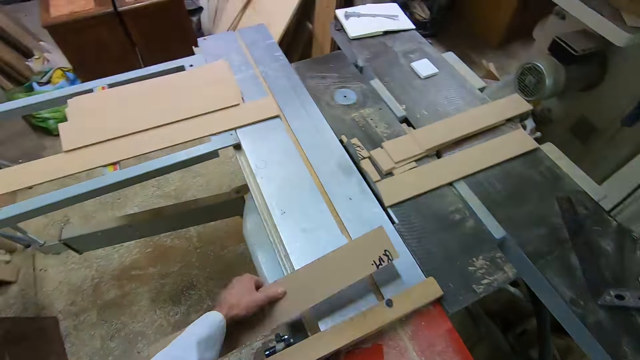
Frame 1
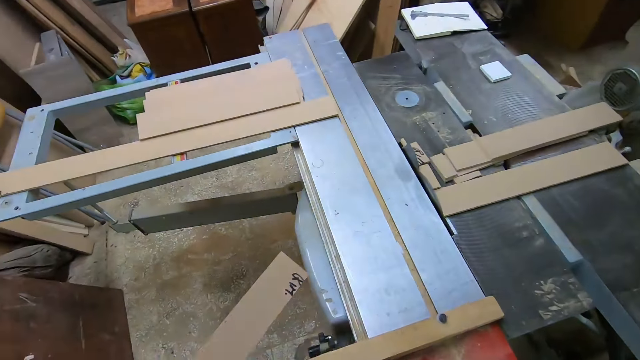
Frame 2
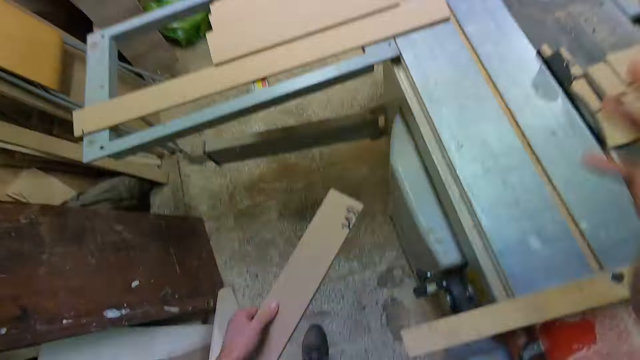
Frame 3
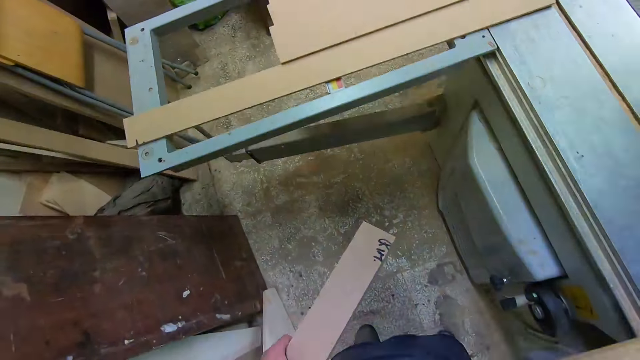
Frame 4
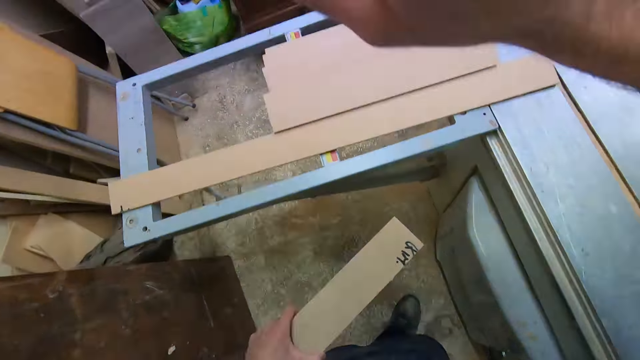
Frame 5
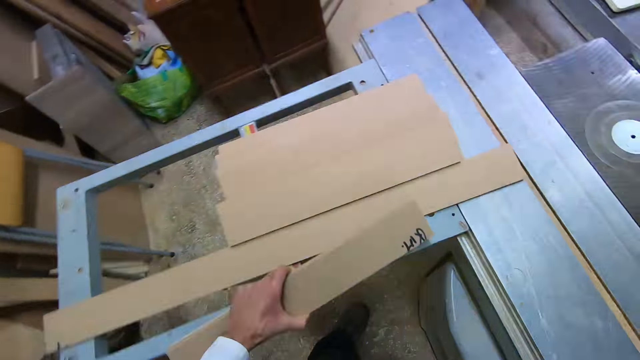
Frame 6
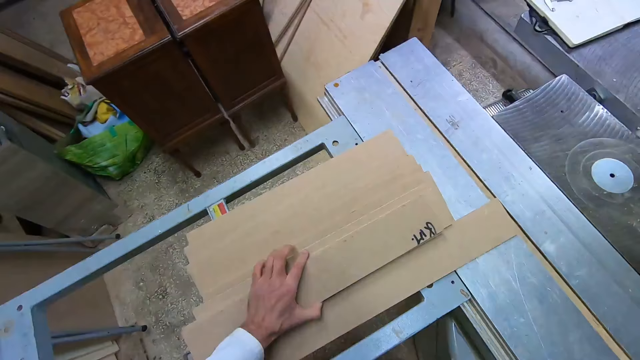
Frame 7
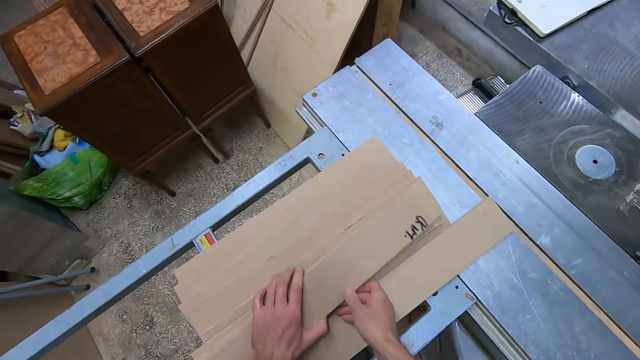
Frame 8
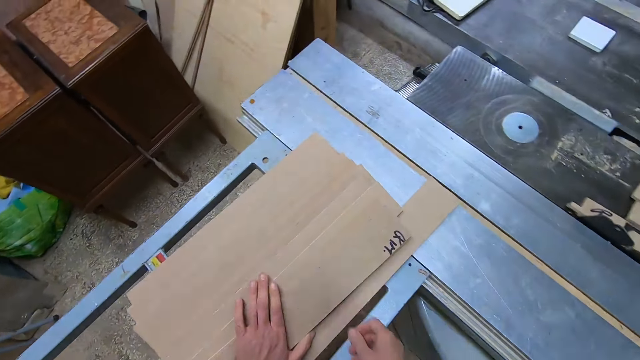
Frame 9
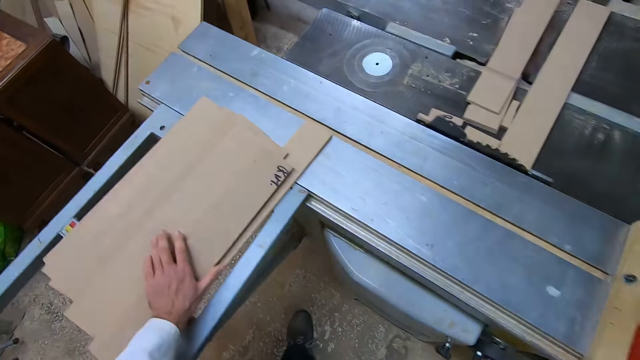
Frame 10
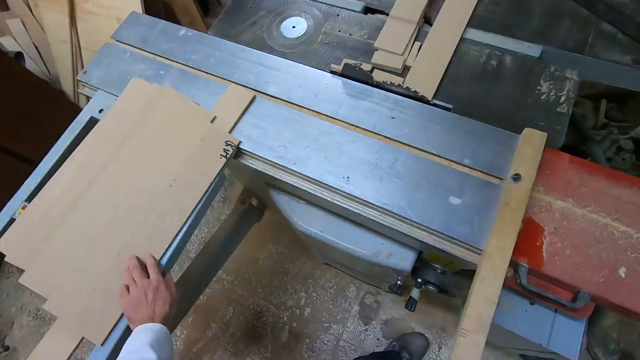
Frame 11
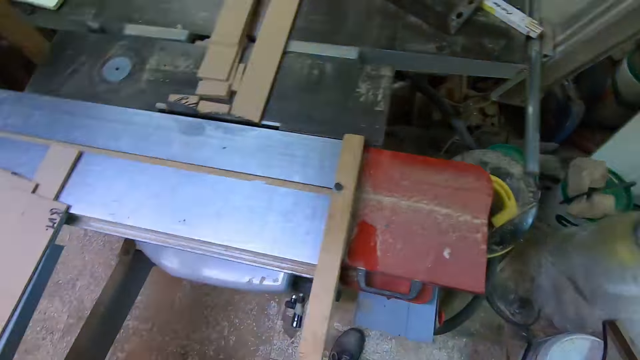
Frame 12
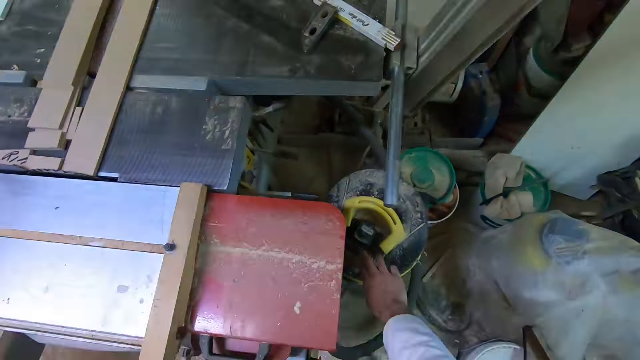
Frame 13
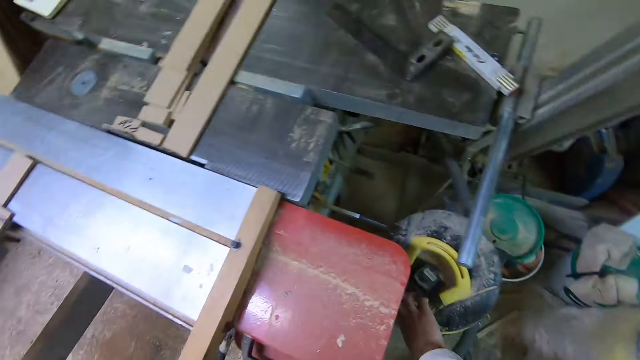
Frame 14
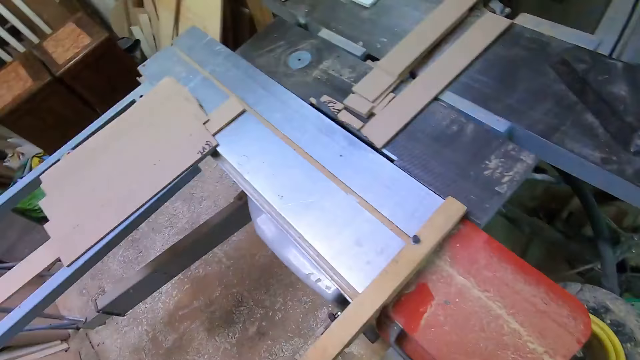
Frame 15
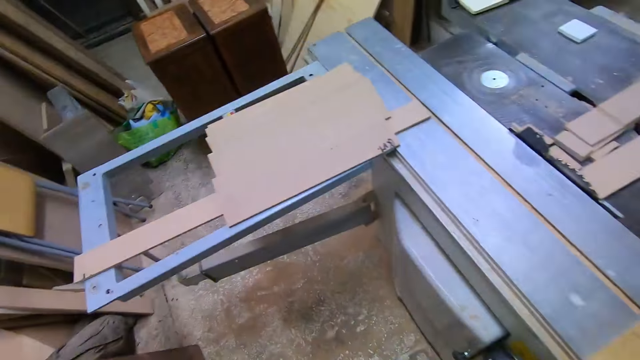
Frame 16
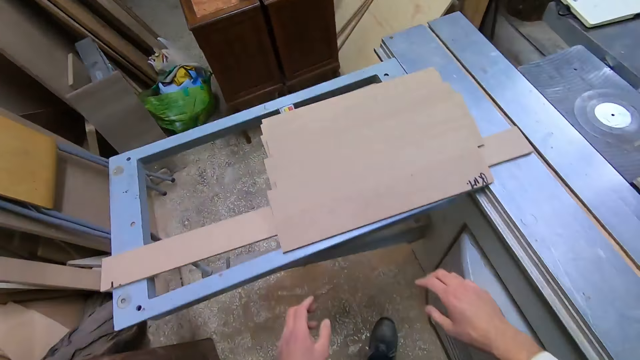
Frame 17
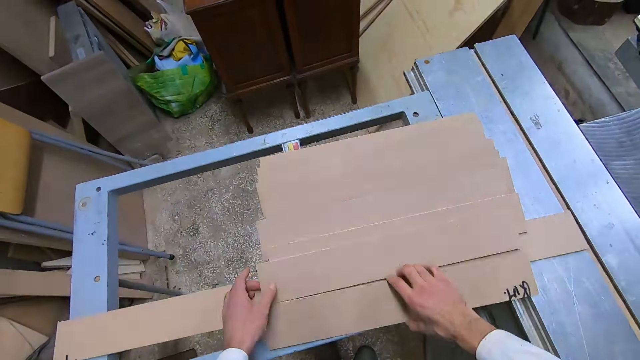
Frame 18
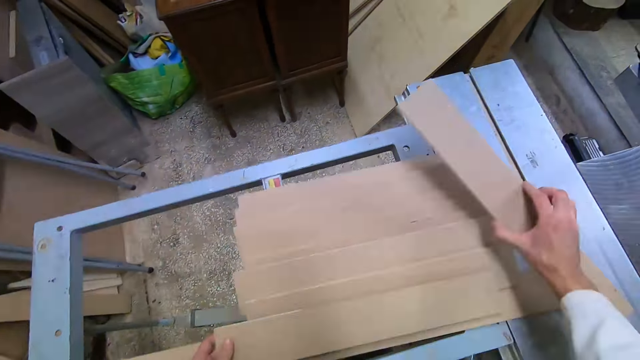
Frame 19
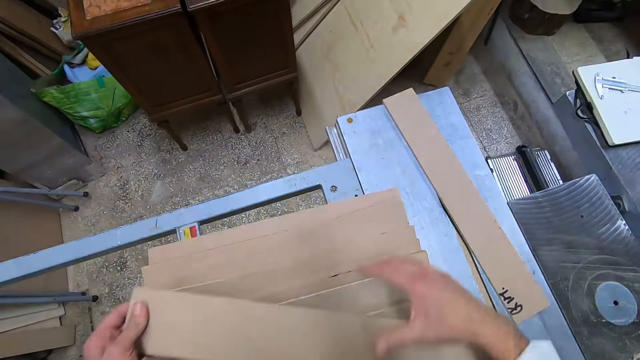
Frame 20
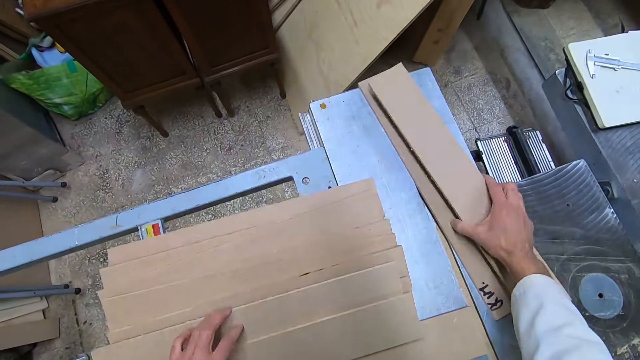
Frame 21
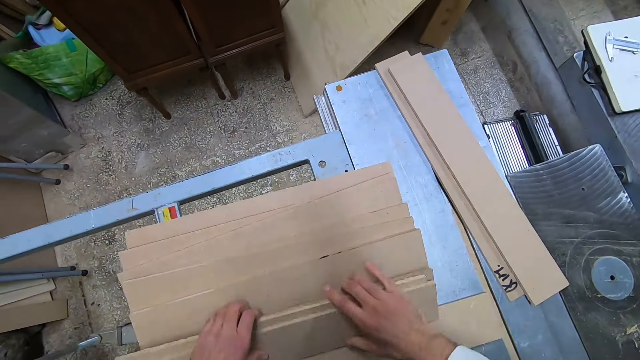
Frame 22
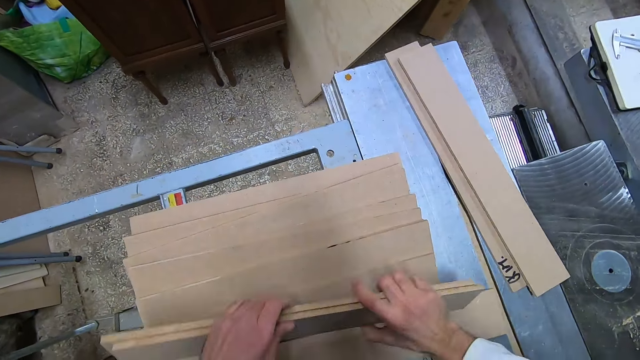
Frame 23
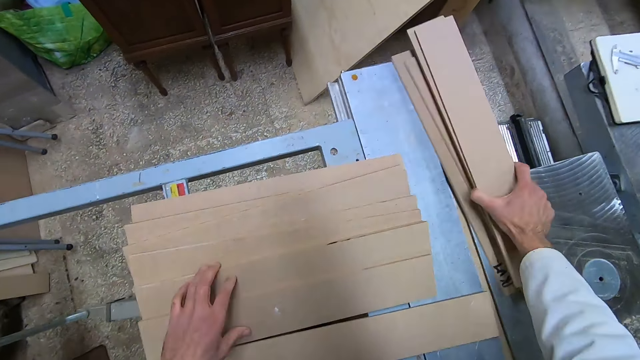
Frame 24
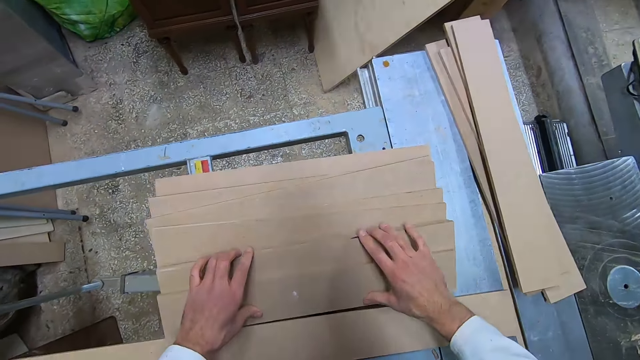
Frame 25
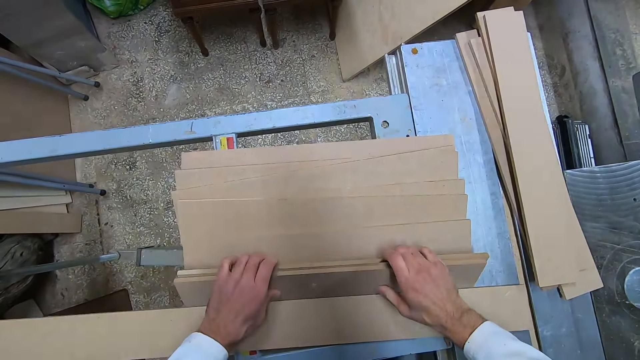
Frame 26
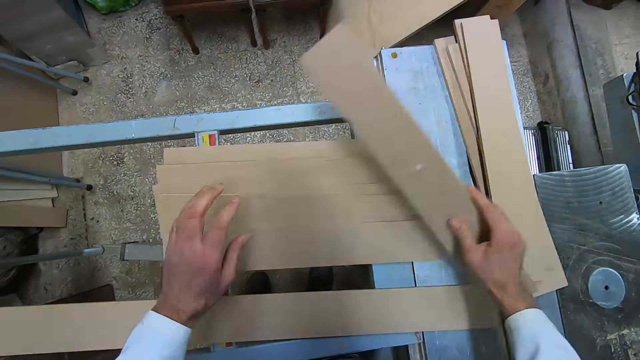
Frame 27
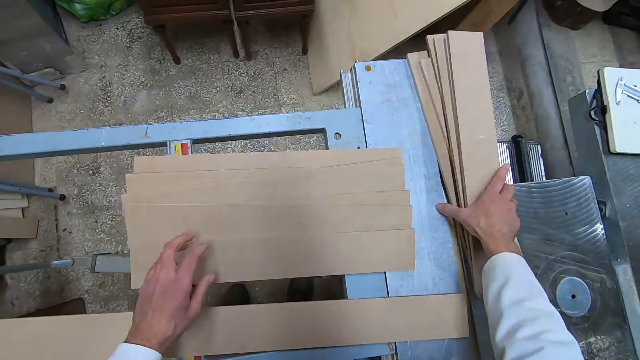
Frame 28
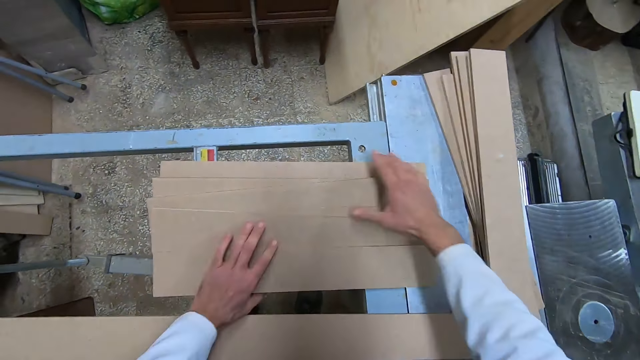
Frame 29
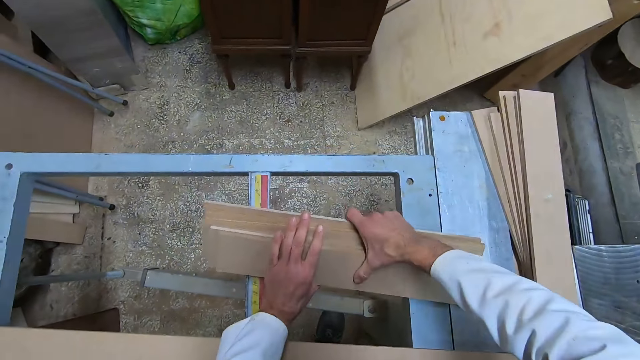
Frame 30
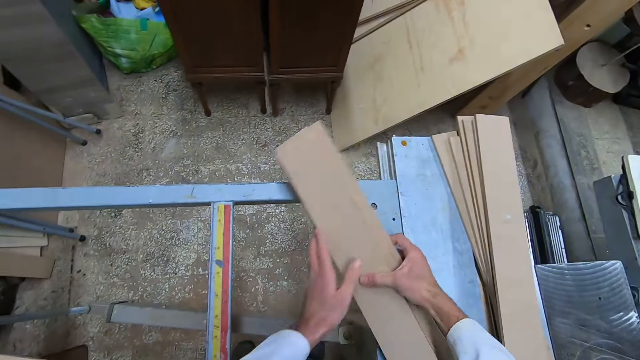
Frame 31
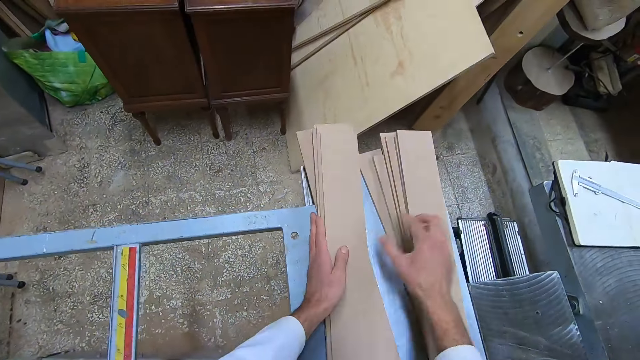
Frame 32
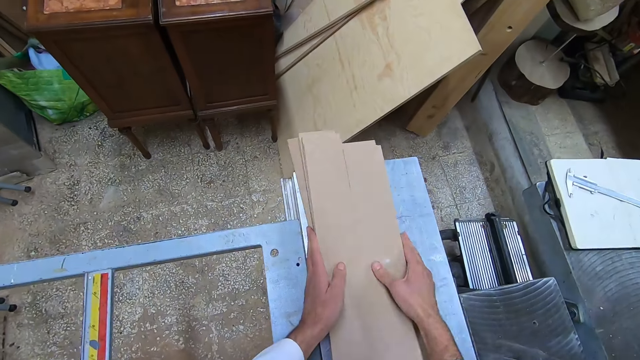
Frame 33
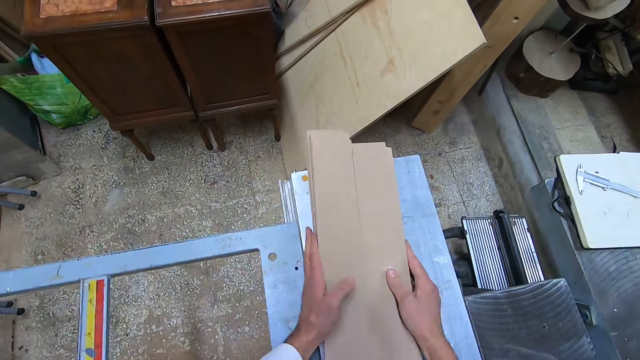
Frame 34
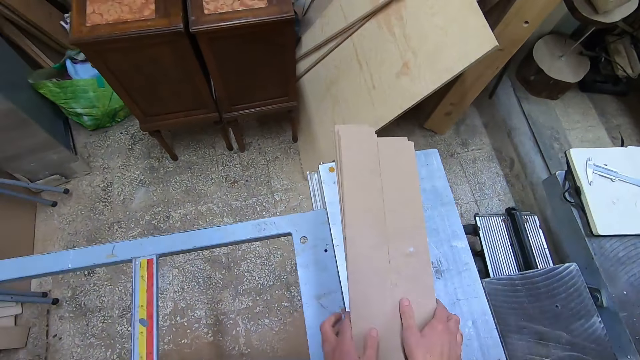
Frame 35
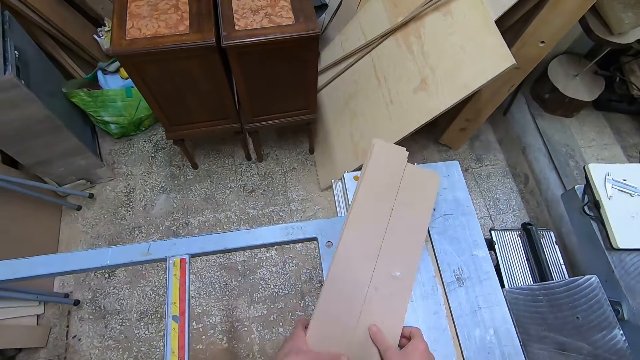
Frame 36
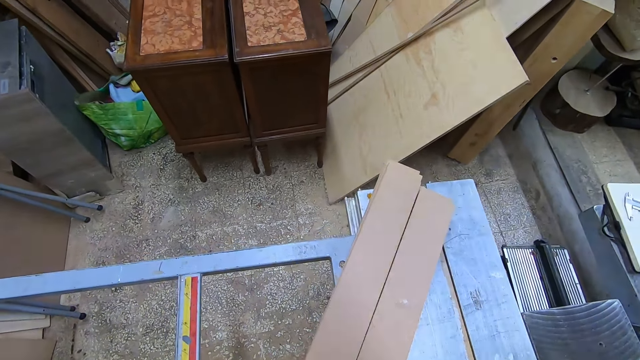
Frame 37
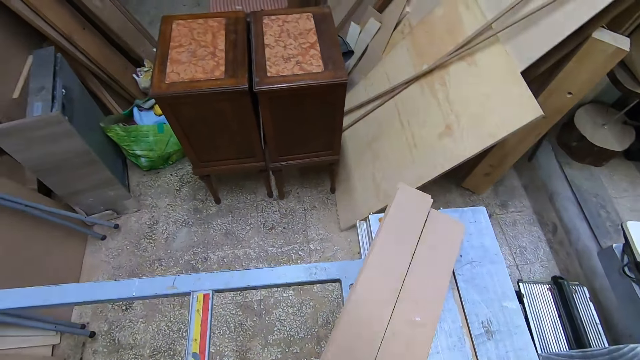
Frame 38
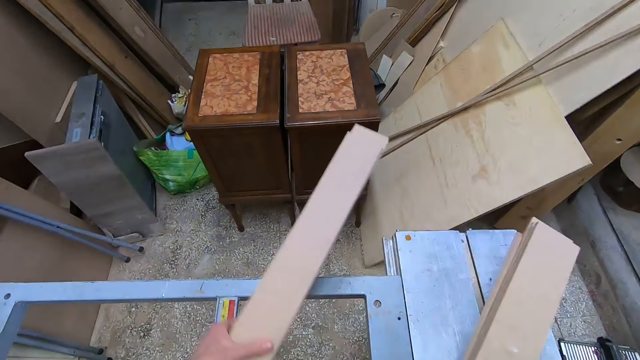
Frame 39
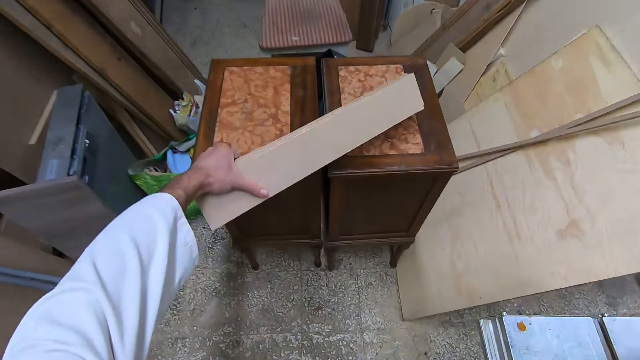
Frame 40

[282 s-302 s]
The camera wearer picks up the wood from the table saw machine. They walk. They drop the wood with the other woods on the other side of the table saw machine. They move the pieces of wood and move away from the pieces of wood. They move towards the engine of the sawing machine. They switch off the engine of the sawing machine. They move towards the pile of wood. They move woods from one position to another on the sawing machine. They pick a piece of wood and put the piece of wood on the table saw cutter. They pick a piece of wood, hold the piece of wood with the other hand and put the piece of wood on top of another wood. They pick pieces of wood and put the pieces of wood on top of another wood. They pick pieces of wood, put the pieces of wood on top of another wood and hold the pieces of wood. They pick pieces of wood and put the pieces of wood beside the other pieces of wood. They bring together the pieces of wood. They hold the pieces of wood. They move the pieces of wood. They pick up the piles of wood from the sawing machine.
